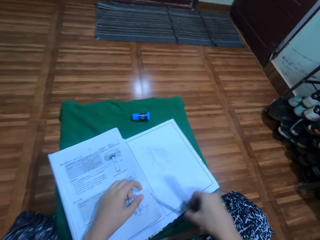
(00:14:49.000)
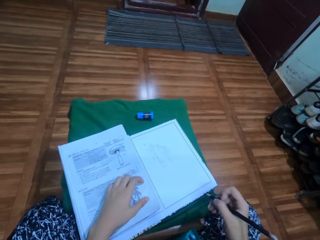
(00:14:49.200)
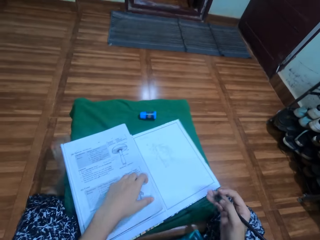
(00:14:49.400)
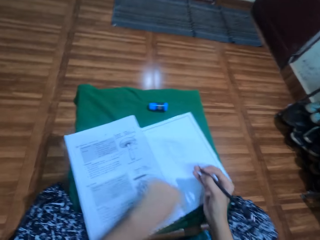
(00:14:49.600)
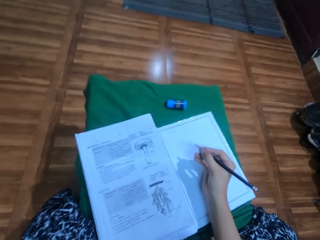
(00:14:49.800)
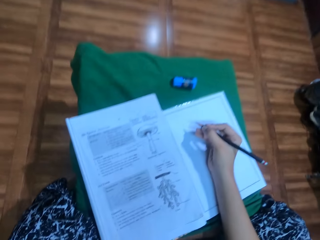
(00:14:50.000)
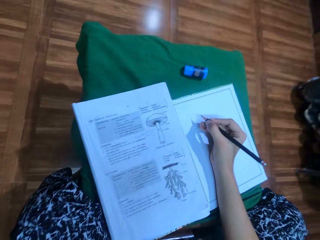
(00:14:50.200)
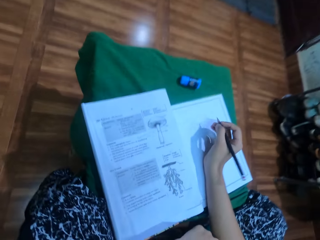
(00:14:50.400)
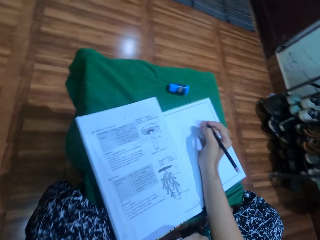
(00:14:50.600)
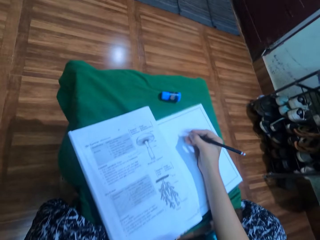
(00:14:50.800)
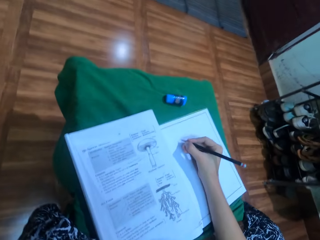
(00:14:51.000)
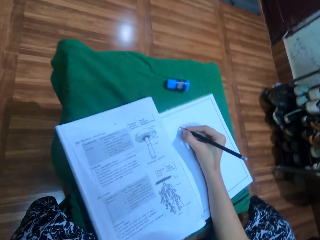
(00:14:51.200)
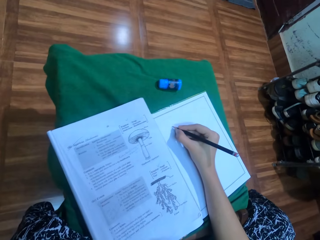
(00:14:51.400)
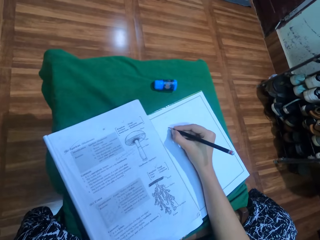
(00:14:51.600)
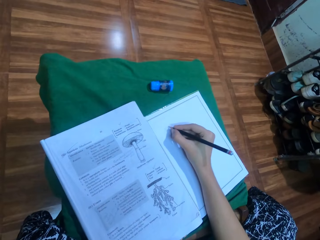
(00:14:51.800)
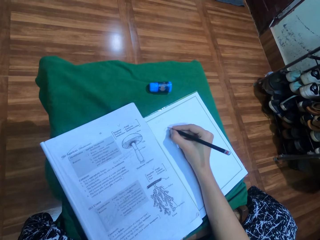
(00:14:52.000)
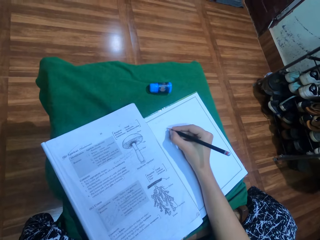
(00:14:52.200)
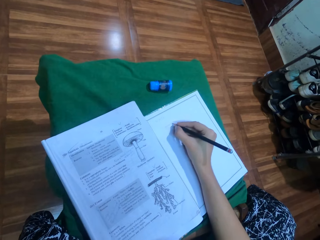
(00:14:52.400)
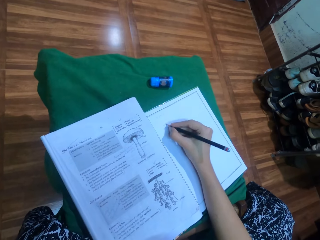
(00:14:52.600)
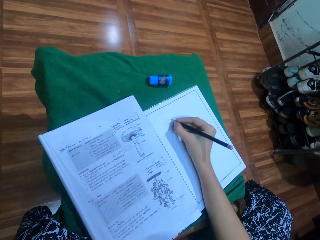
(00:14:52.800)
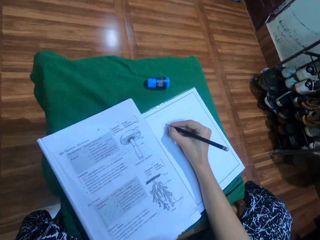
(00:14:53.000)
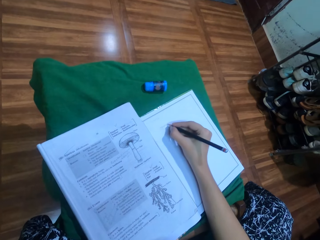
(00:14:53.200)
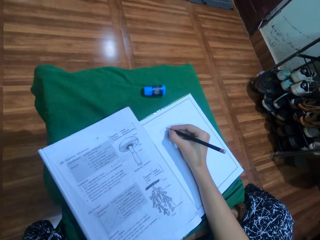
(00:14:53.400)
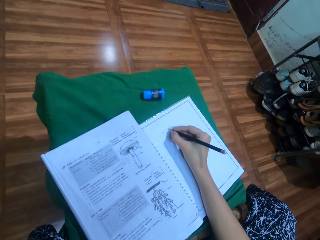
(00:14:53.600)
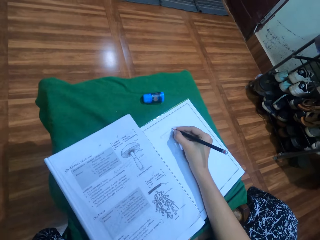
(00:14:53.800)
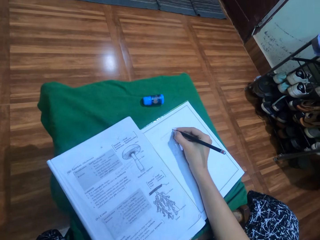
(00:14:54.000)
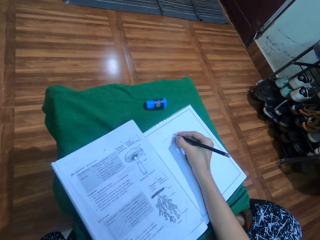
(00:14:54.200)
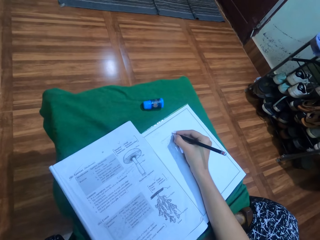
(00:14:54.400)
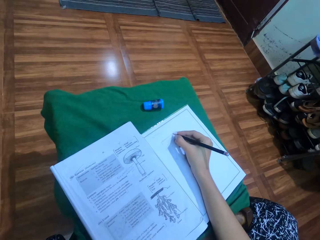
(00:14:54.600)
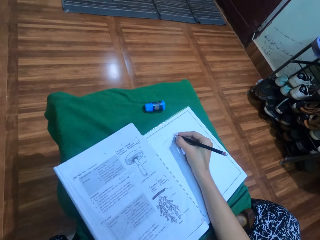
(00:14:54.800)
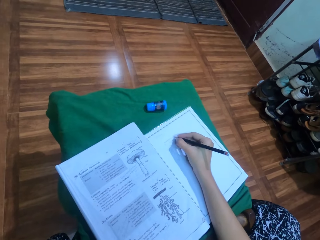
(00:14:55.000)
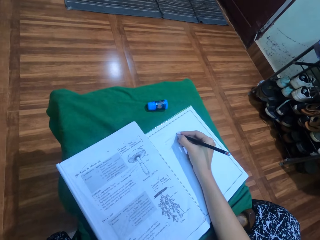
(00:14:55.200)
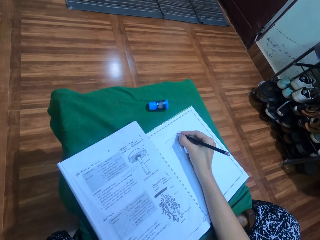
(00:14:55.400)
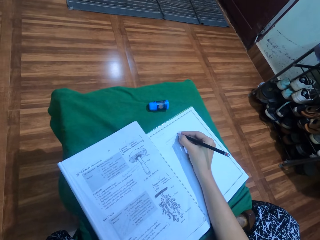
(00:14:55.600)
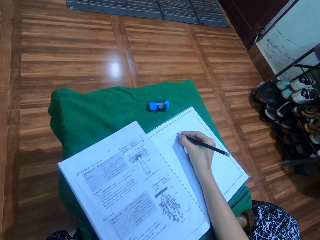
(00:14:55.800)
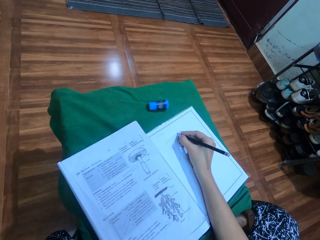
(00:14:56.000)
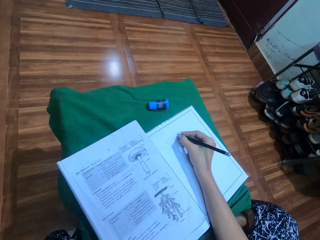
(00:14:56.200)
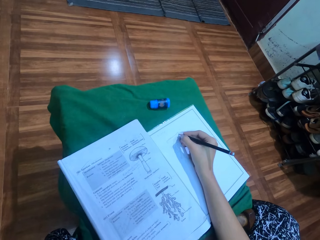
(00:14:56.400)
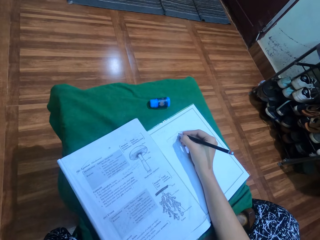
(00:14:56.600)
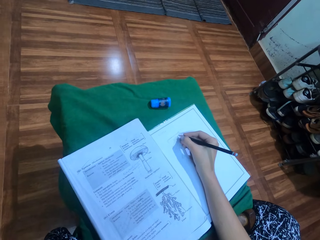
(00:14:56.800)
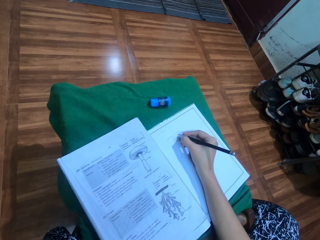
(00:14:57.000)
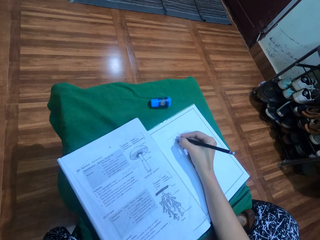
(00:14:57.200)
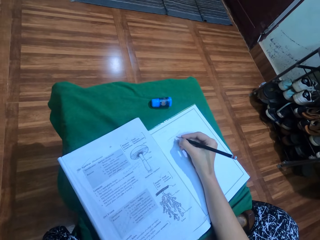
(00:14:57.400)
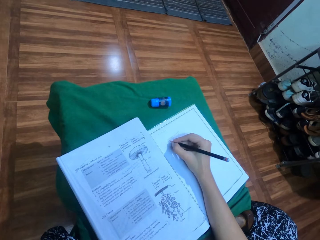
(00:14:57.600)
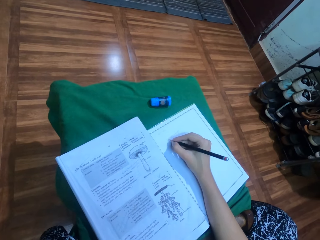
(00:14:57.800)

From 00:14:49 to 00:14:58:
The camera wearer picks up a pencil. They draw on a book with the pencil.

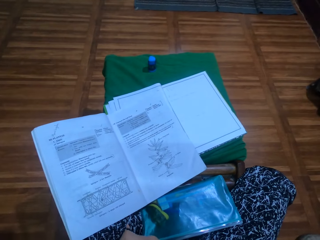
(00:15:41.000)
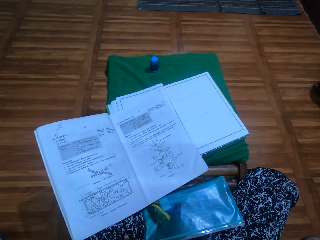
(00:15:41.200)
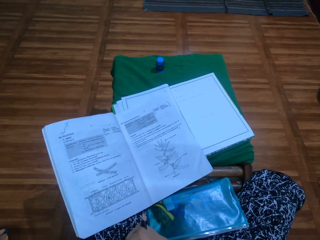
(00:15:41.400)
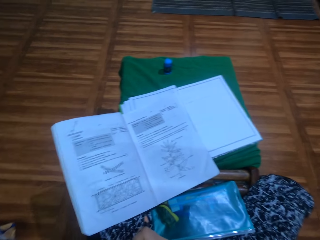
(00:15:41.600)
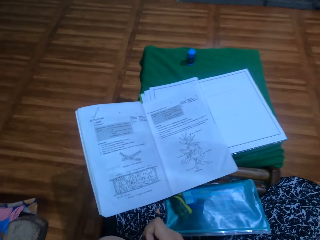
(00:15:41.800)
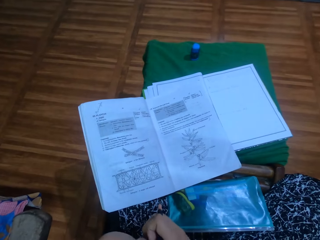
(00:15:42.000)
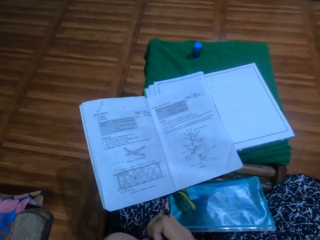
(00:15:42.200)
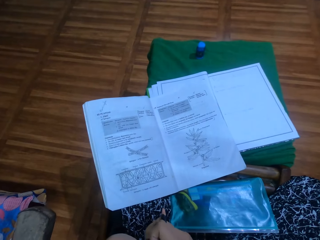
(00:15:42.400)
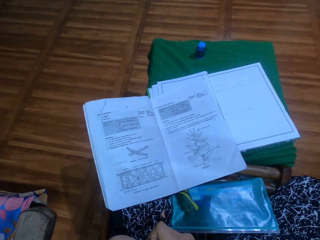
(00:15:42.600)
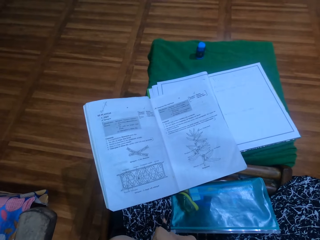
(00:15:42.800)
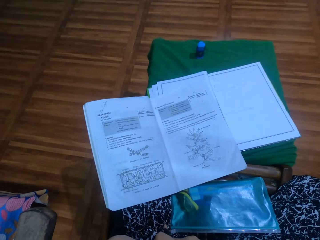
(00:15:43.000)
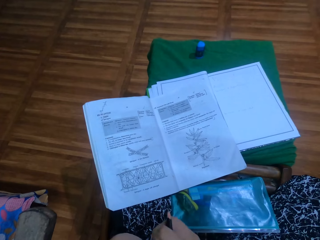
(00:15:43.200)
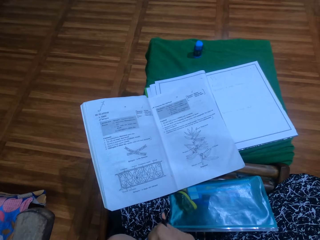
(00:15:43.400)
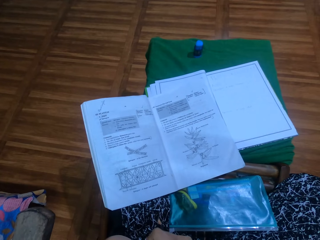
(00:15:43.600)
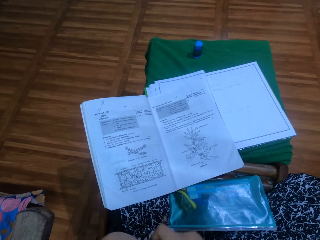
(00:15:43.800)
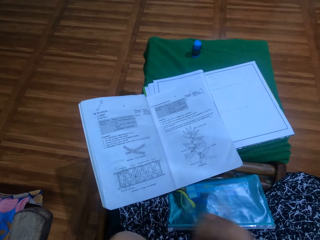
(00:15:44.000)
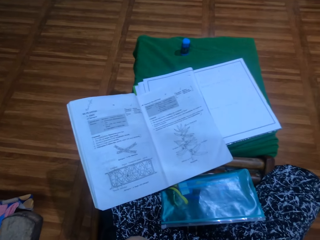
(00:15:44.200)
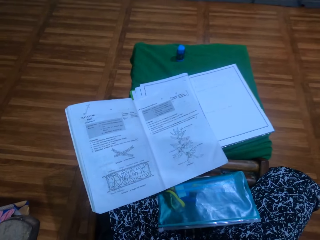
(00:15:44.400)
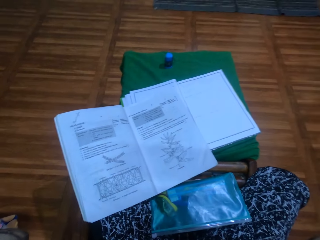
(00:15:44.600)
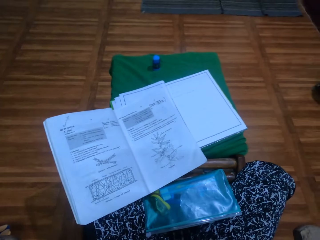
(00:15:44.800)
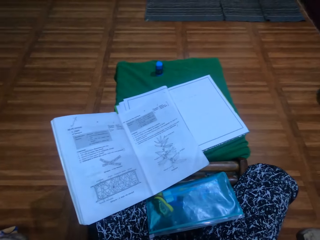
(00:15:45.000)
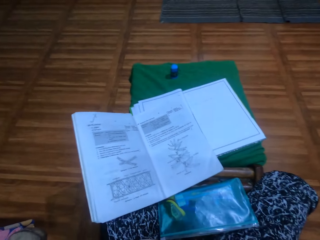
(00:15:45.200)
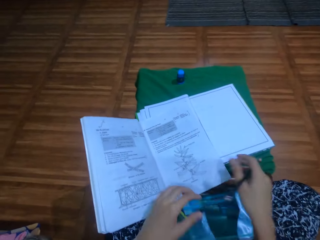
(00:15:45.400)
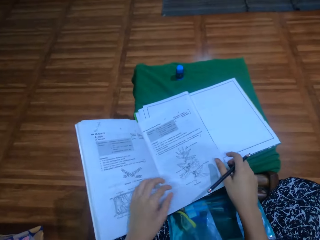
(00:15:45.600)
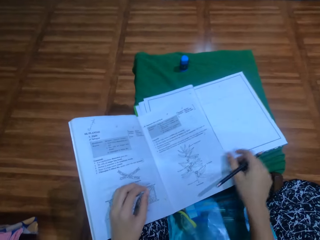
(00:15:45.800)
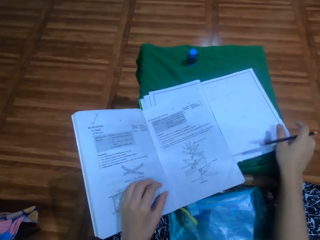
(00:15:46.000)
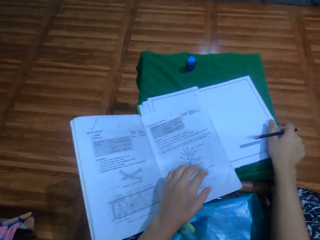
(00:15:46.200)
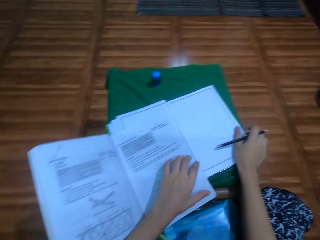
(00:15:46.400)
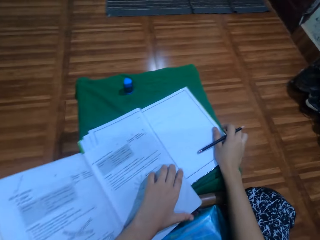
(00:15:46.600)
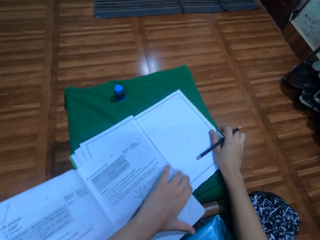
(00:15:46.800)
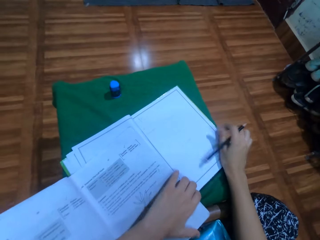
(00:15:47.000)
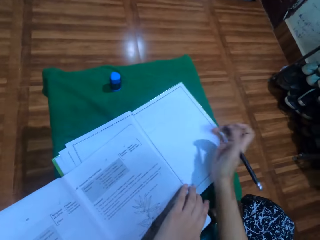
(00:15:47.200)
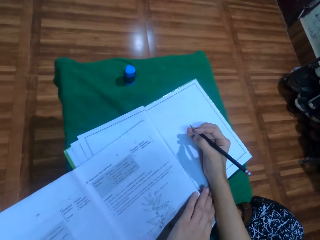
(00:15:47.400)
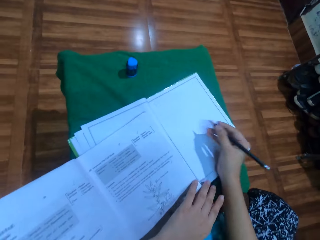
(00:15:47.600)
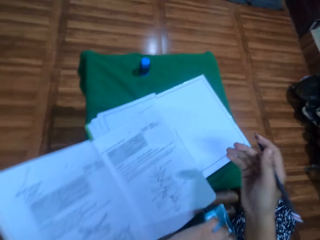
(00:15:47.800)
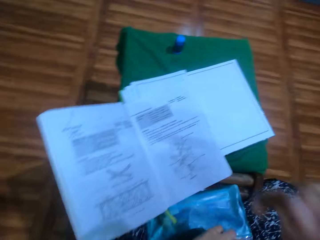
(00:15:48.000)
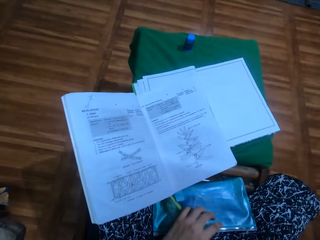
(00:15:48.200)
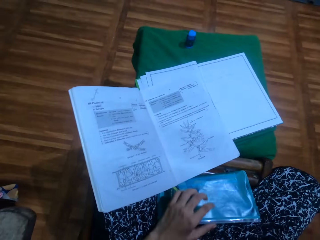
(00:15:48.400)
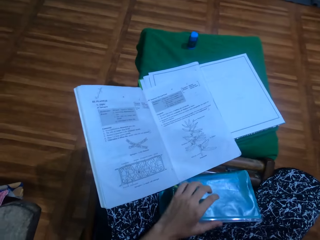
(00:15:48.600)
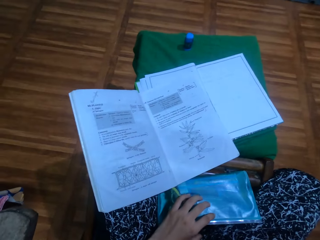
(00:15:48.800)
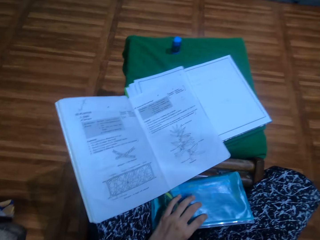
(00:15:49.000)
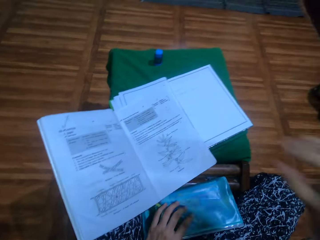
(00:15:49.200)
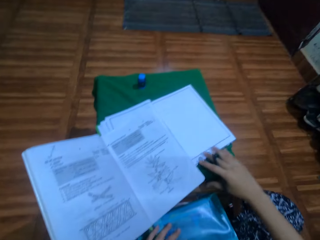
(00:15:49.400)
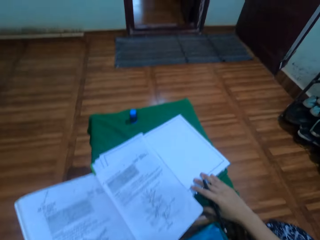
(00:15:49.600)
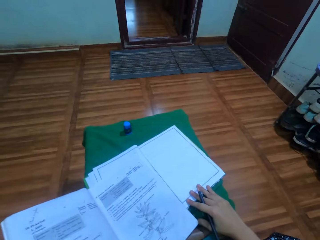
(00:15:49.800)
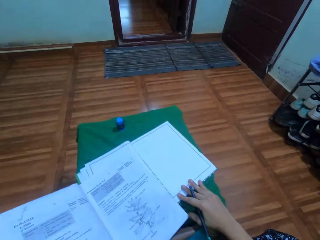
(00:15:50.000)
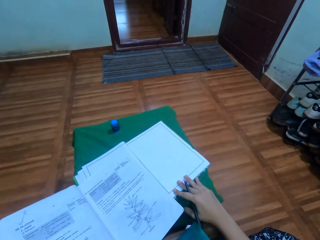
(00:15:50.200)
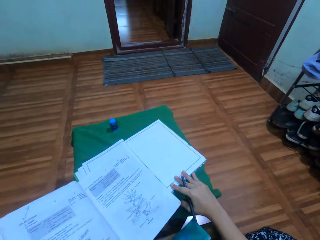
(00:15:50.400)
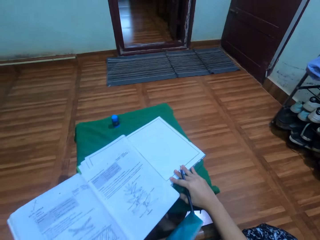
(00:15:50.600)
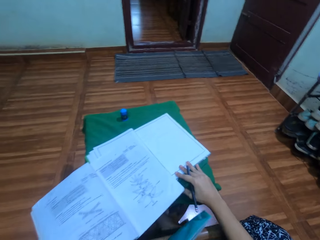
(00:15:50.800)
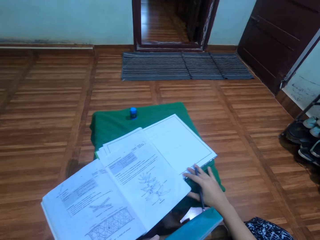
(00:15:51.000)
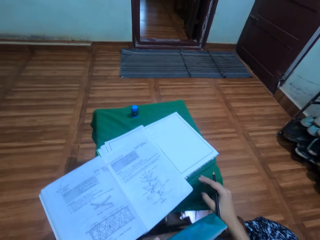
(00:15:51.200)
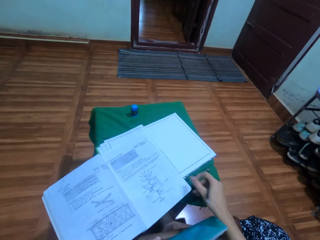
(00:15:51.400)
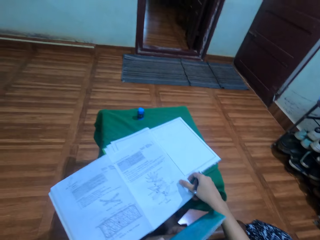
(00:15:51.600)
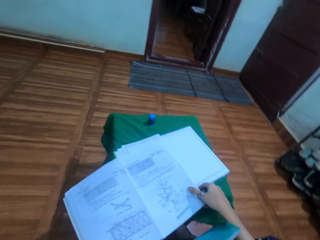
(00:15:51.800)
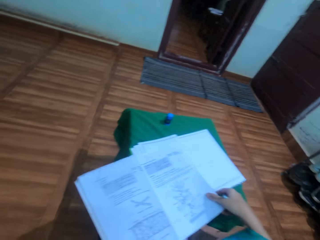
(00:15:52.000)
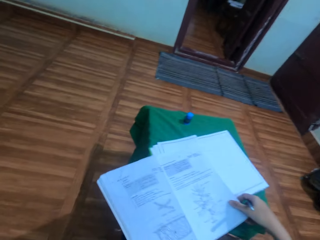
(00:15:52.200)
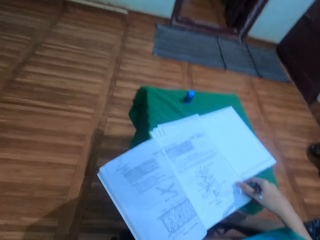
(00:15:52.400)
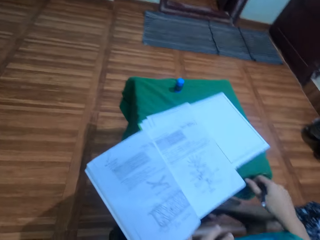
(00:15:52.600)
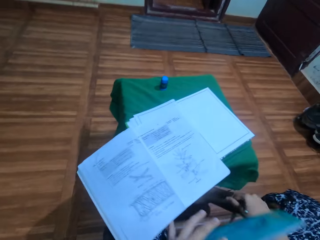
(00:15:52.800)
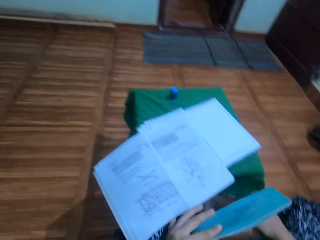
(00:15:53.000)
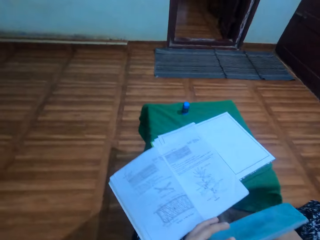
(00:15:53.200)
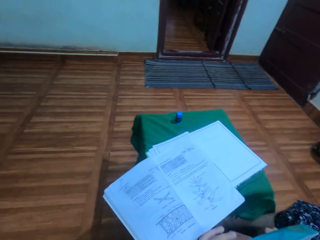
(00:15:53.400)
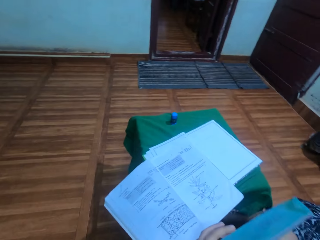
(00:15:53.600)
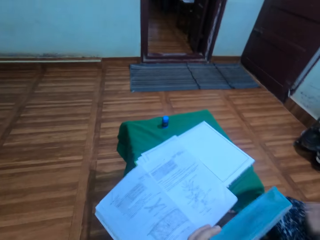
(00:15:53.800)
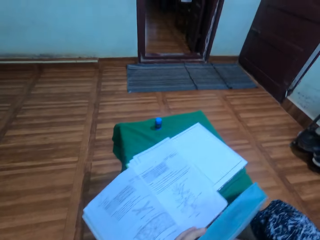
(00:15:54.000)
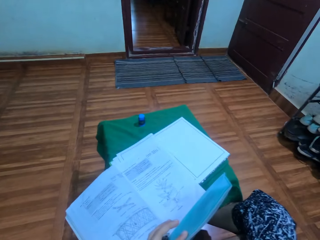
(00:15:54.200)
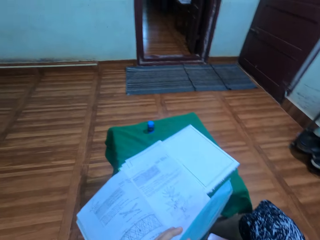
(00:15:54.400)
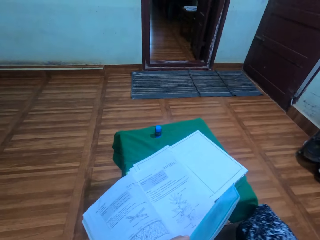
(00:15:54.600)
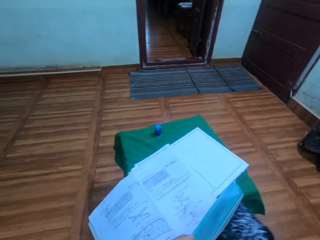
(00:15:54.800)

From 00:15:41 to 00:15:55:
The camera wearer rubs their hands together. They put their hand on a book. They raise their right hand. They move a stool.
